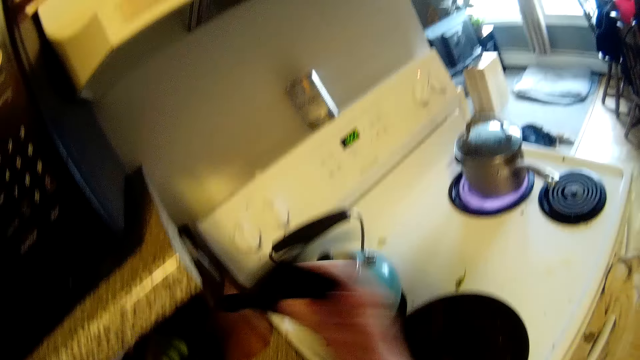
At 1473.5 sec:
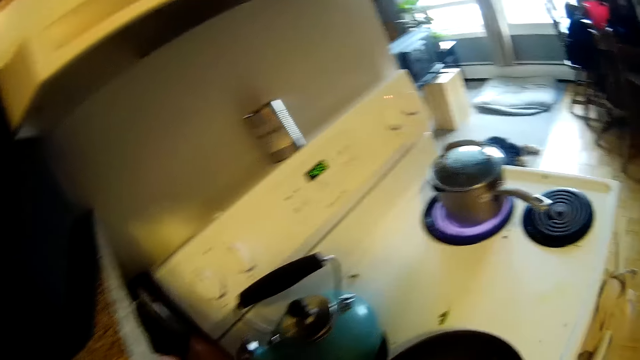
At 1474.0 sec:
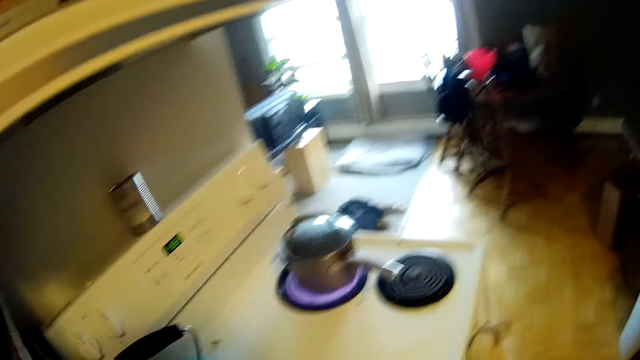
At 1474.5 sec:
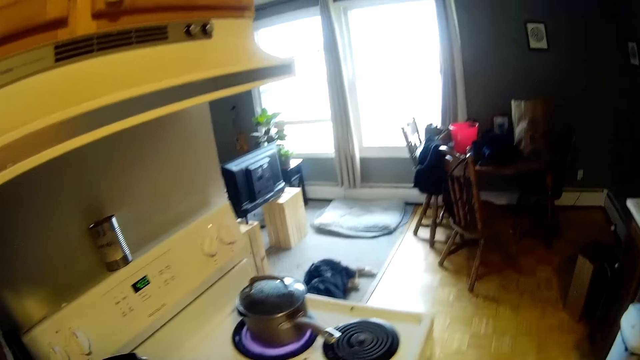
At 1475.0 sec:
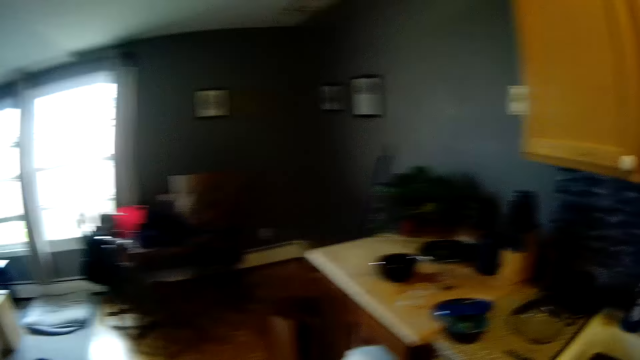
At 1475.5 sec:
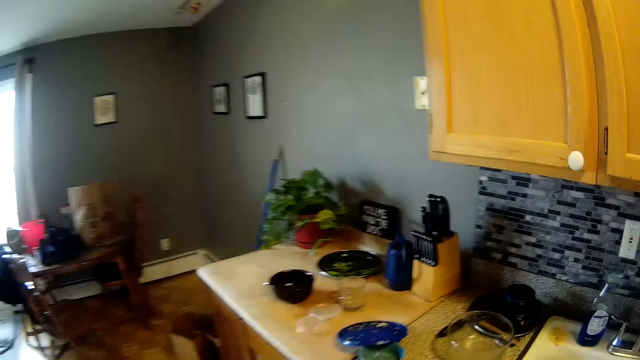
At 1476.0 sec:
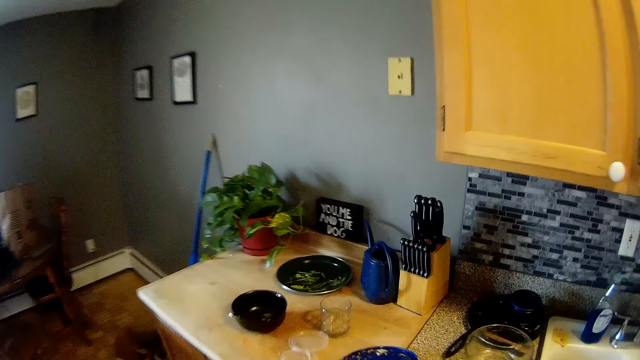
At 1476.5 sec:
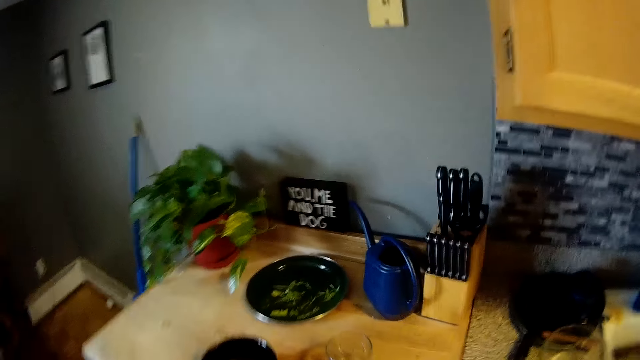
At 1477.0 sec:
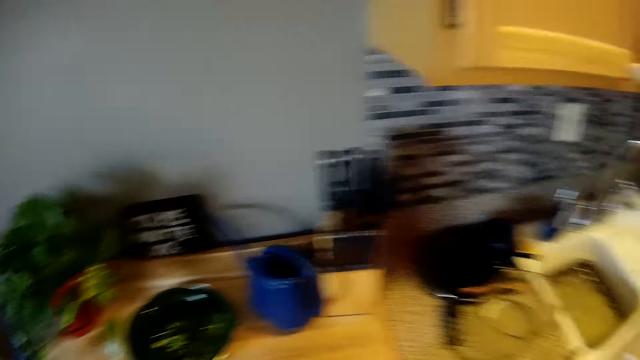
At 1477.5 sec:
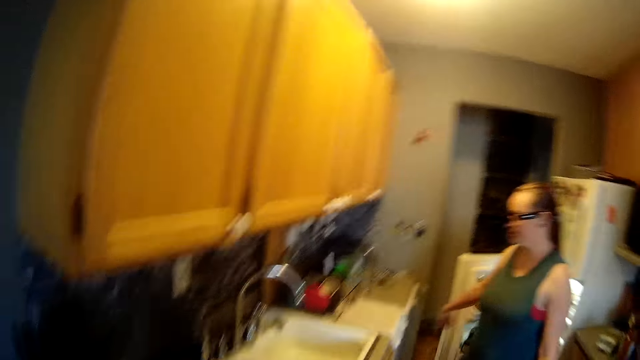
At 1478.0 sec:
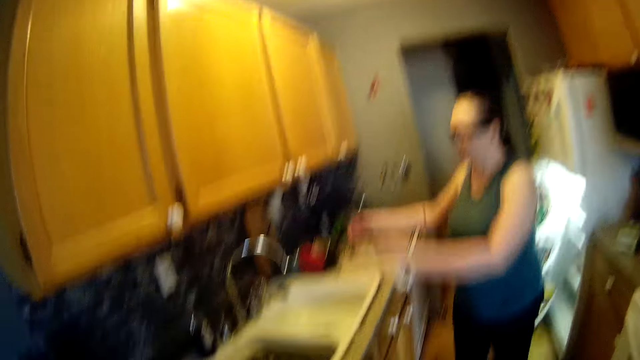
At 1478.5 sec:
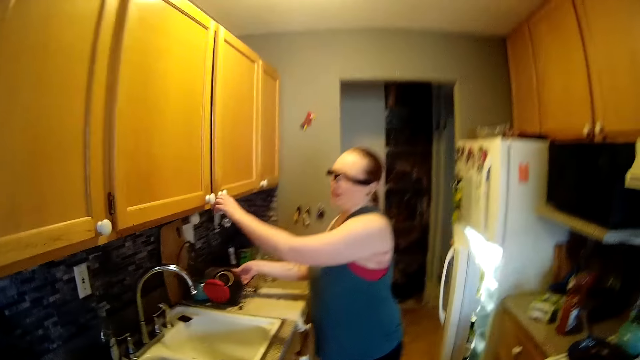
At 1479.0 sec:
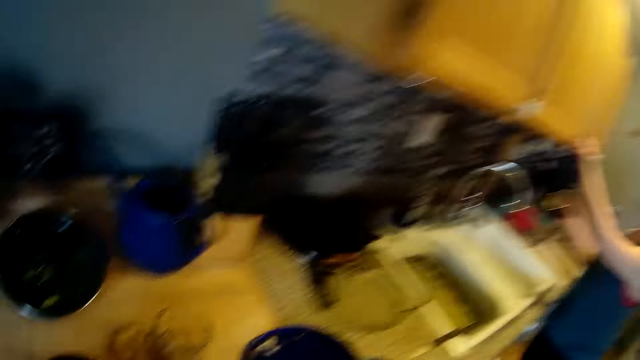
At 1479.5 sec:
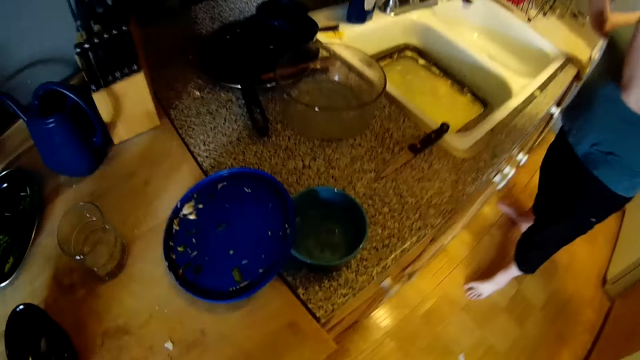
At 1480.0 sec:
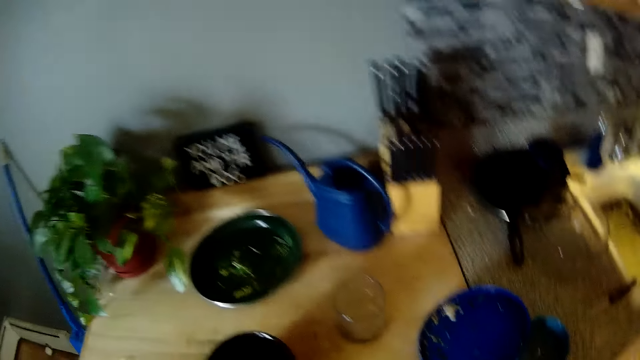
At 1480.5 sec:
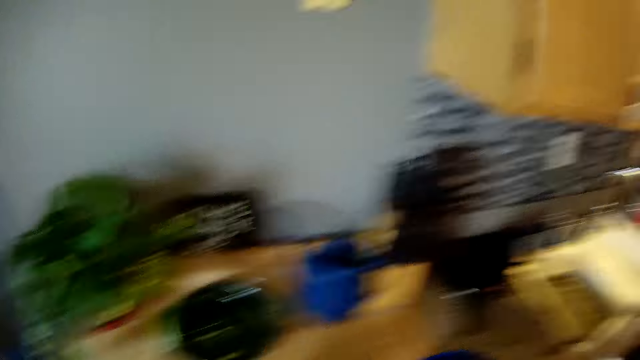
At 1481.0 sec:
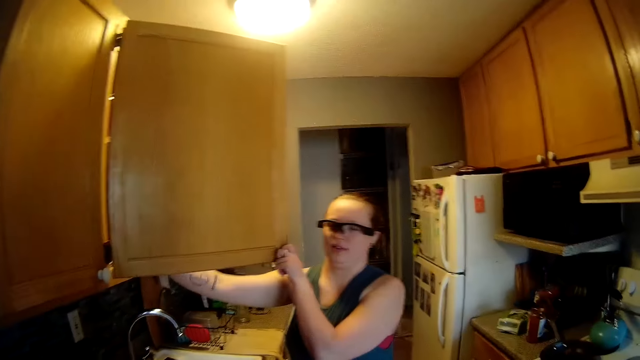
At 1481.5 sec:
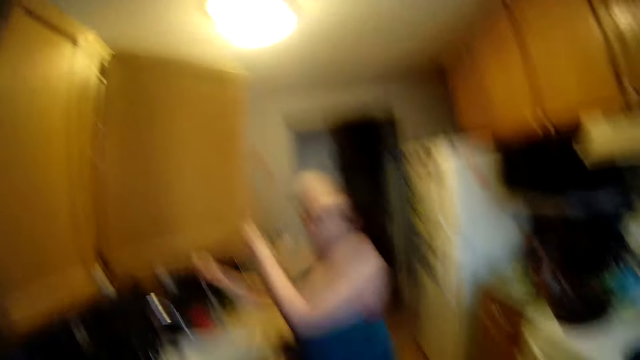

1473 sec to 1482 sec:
The camera wearer puts a spatula in the cutlery holder with his right hand. He looks around and walks to the kitchen counter. He looks at a woman. The woman opens a kitchen cabinet with her left hand and picks up a plate from the dish drainer with her right hand. The camera wearer looks at the kitchen counter.

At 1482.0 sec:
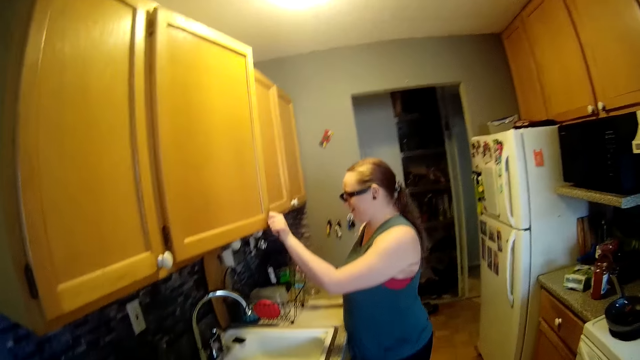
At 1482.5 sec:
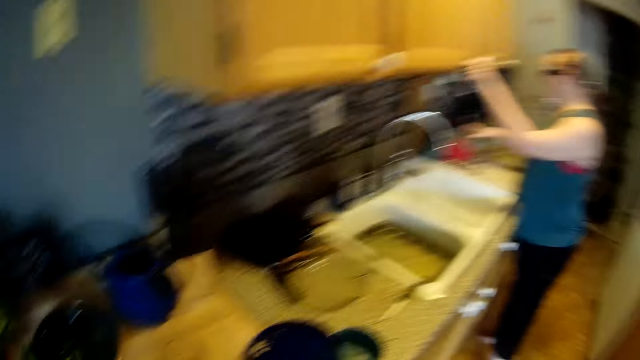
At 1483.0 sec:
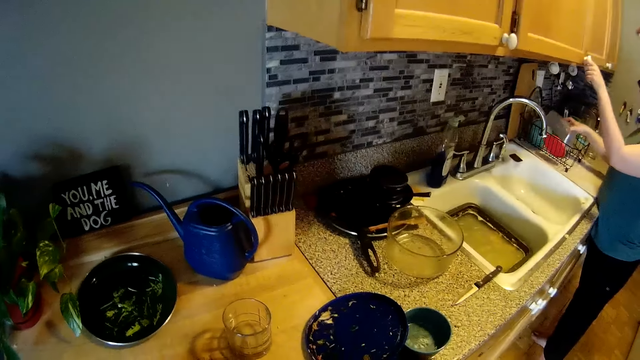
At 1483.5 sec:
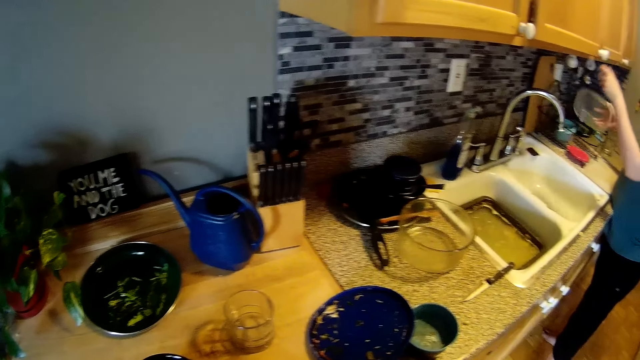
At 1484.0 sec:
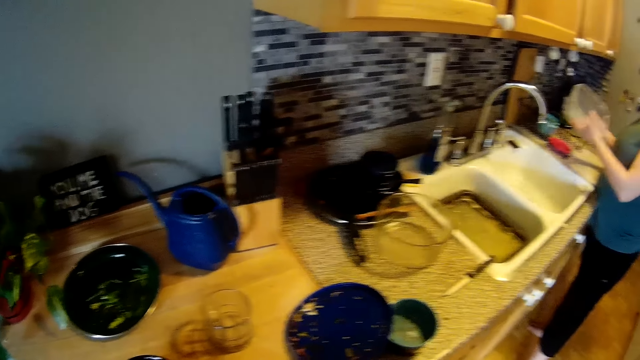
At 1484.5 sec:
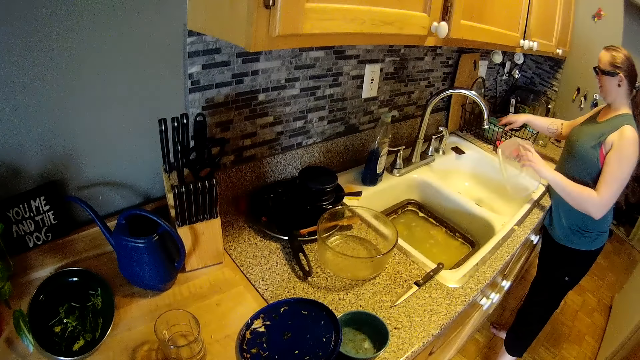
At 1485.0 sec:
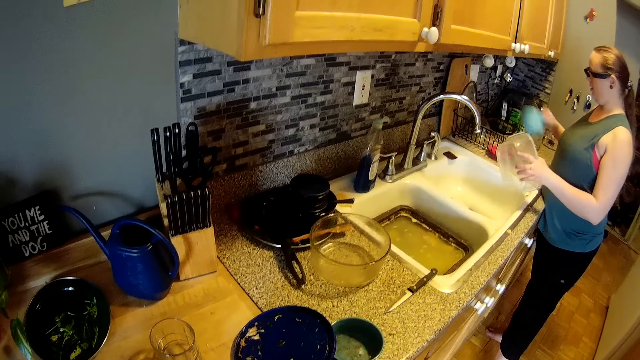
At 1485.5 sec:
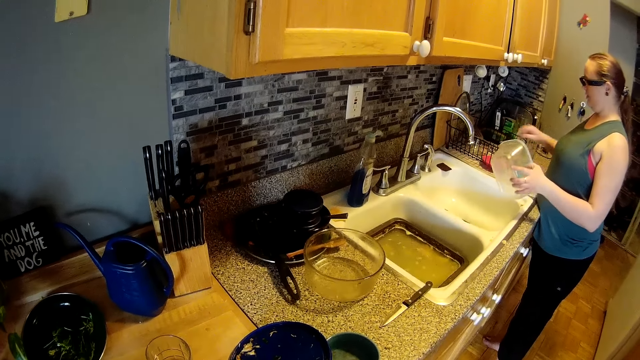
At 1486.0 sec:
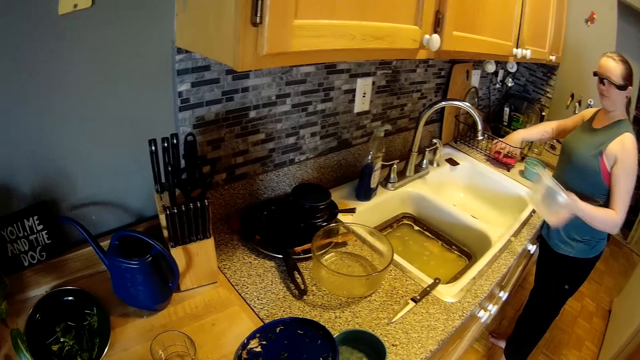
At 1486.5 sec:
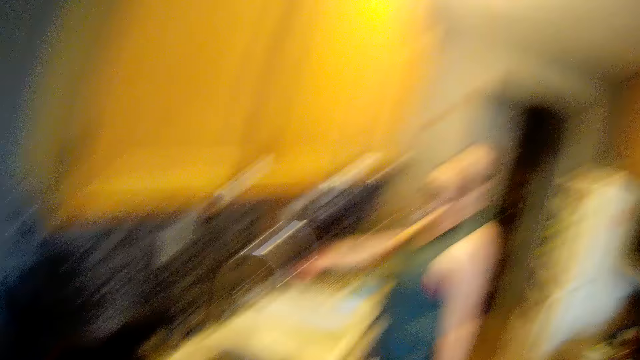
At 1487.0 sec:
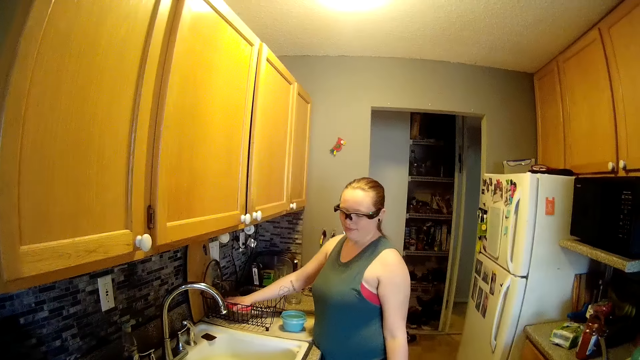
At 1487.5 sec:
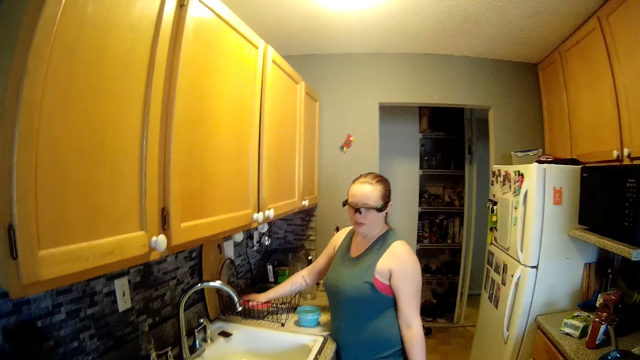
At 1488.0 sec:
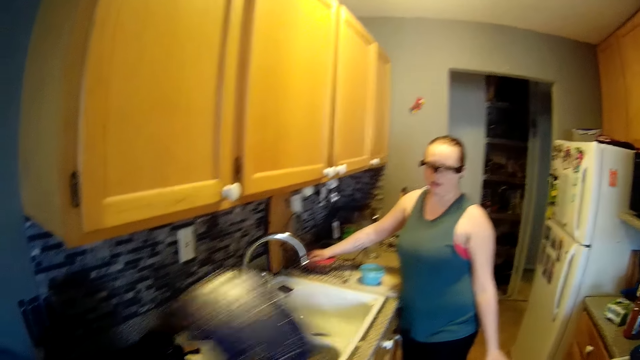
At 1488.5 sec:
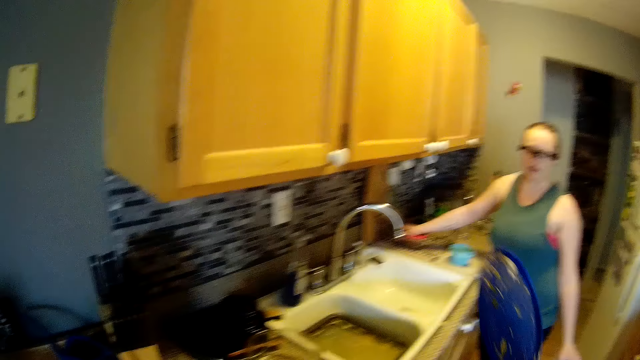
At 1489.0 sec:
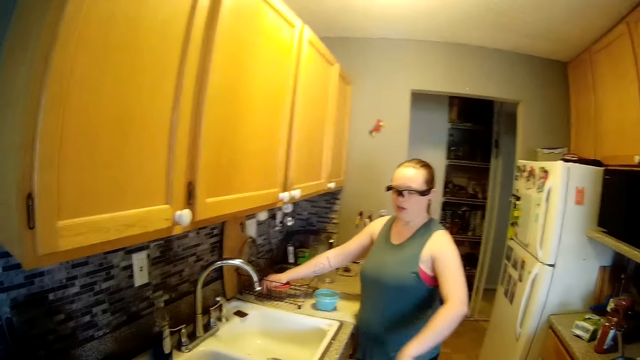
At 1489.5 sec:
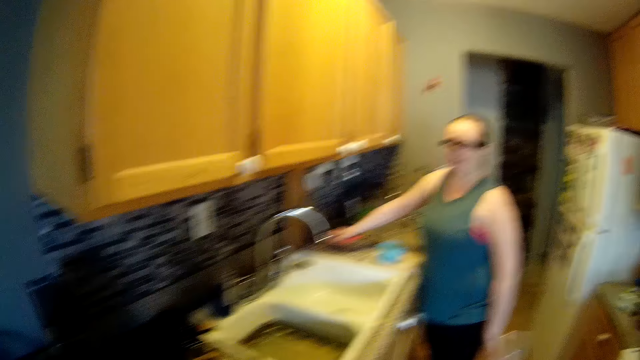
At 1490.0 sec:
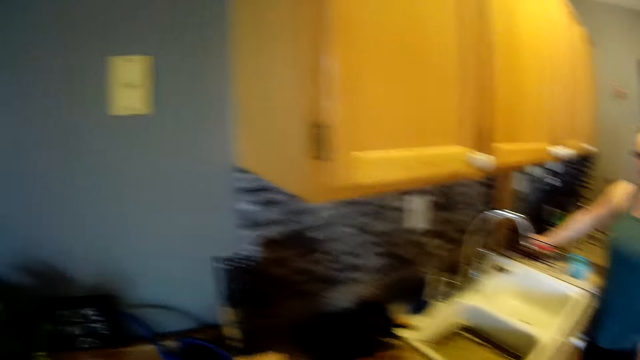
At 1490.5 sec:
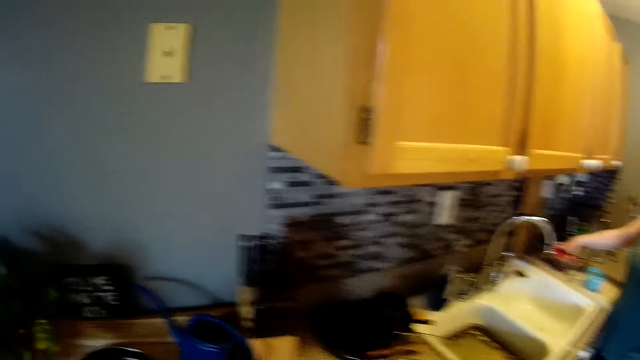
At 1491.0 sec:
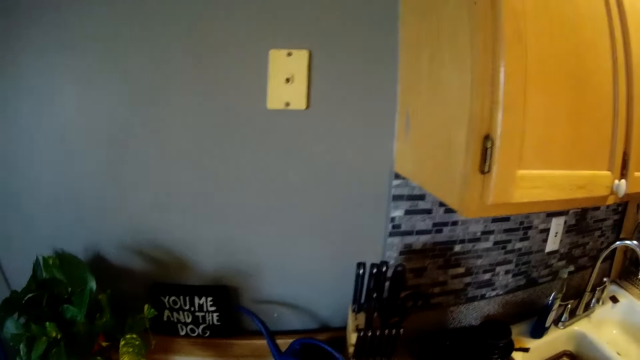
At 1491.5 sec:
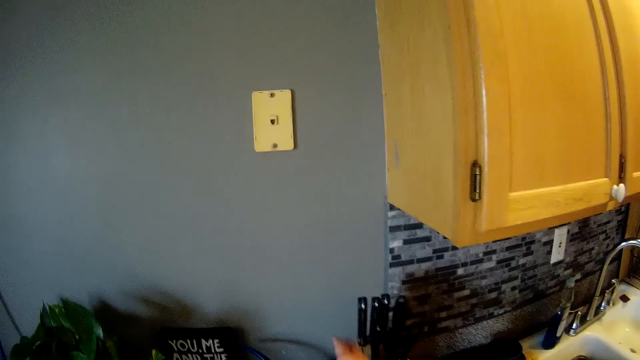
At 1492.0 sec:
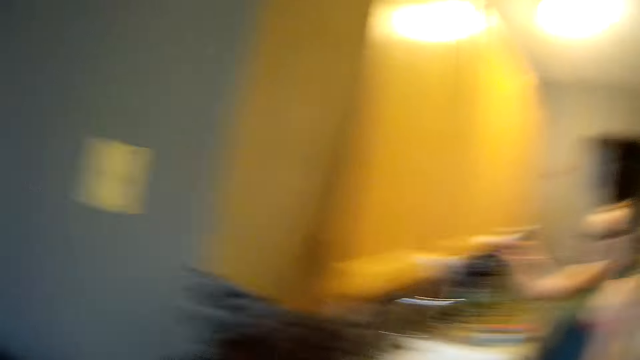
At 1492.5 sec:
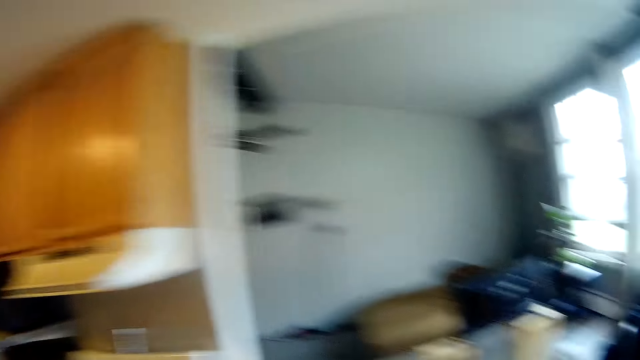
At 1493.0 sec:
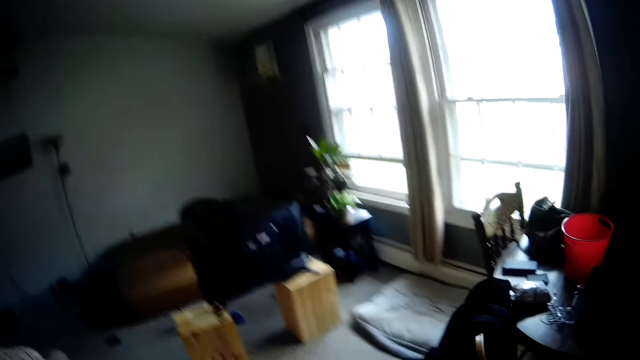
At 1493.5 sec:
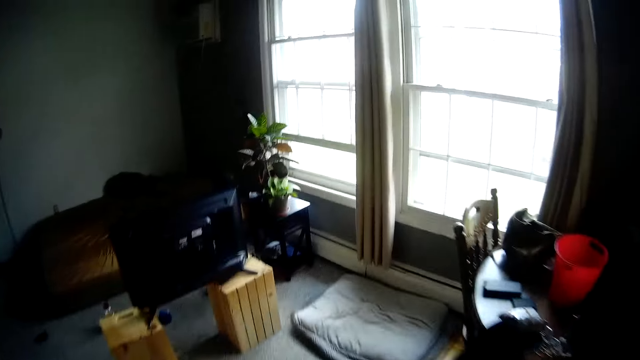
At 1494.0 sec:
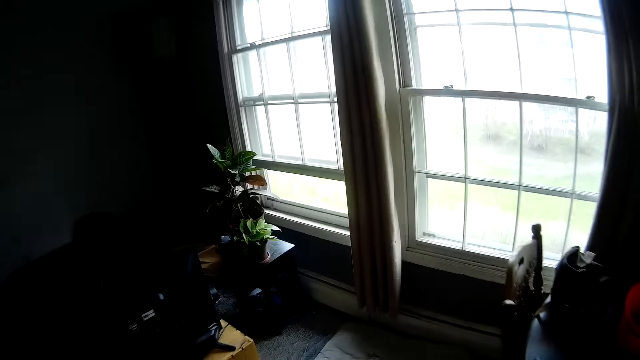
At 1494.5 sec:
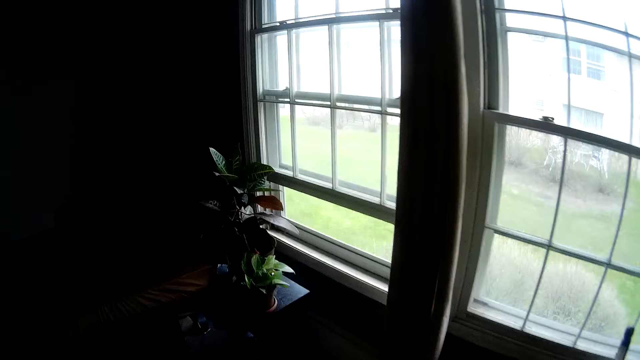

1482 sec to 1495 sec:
The camera wearer looks at the woman. The woman closes the kitchen cabinet with her left hand and picks up a bowl from the dish drainer with her right hand. The camera wearer looks at the kitchen counter. The woman passes the bowl to her left hand from her right hand. She picks up a bowl from the dish drainer with her right hand. She drops the bowl on the kitchen counter with her right hand. She picks up a lid in the dish drainer with her right hand. She covers a bowl in the dish drainer with the lid in her right hand. The camera wearer looks at the woman. He lifts a dirty blue tin lid with the right hand. The woman converses with the camera wearer. The camera wearer drops the dirty blue tin lid with the right hand. The woman picks up the bowl from the dish drainer with her right hand. The camera wearer looks at the grey wall. He walks into the living room from the kitchen.
